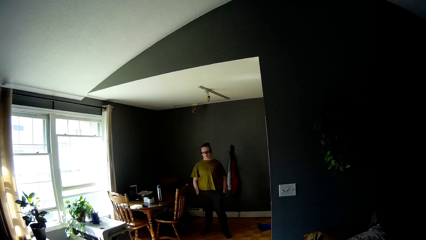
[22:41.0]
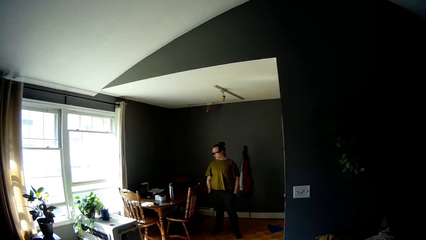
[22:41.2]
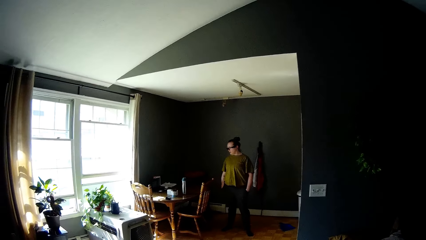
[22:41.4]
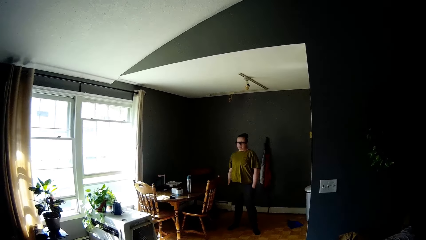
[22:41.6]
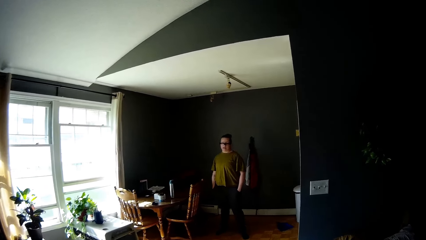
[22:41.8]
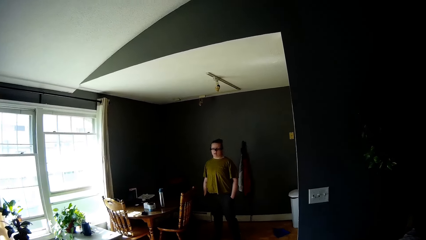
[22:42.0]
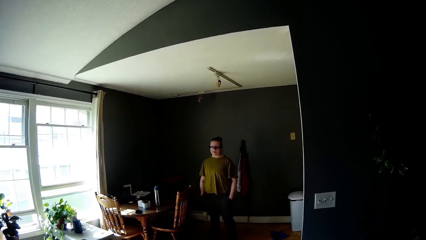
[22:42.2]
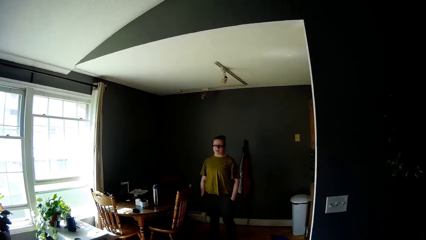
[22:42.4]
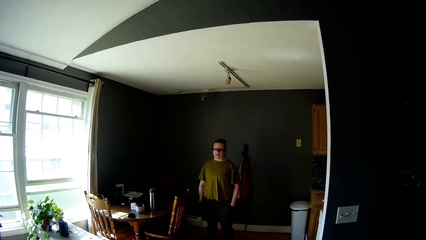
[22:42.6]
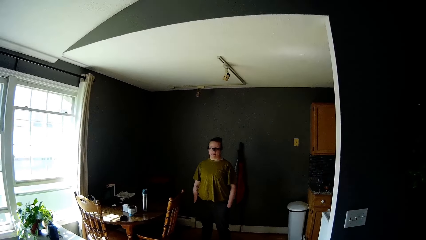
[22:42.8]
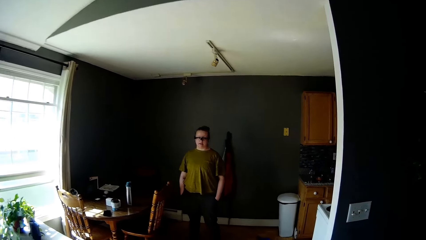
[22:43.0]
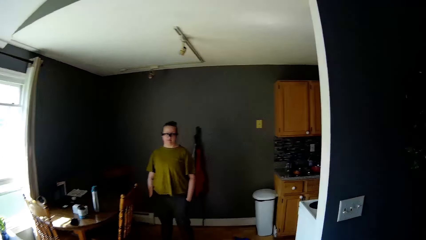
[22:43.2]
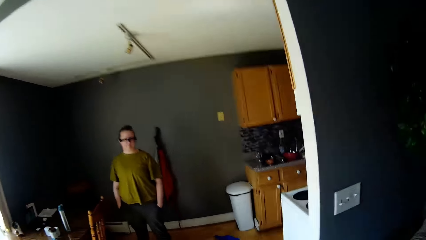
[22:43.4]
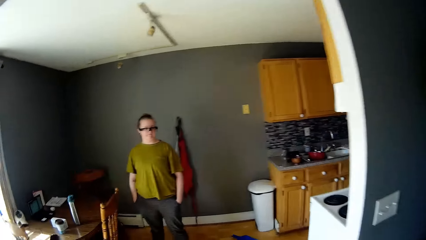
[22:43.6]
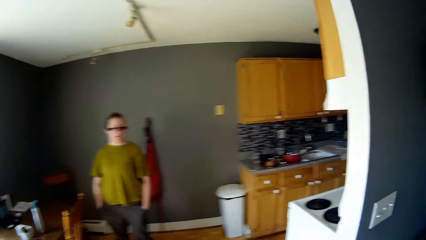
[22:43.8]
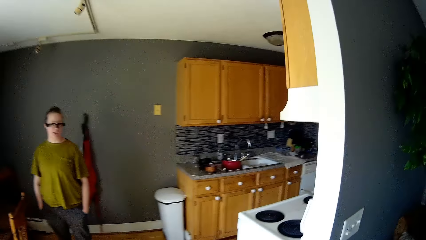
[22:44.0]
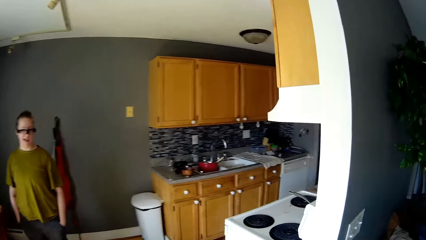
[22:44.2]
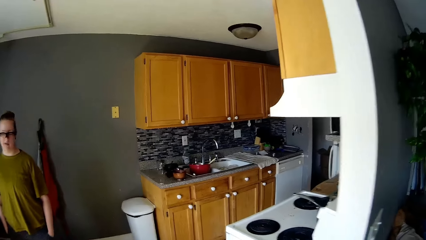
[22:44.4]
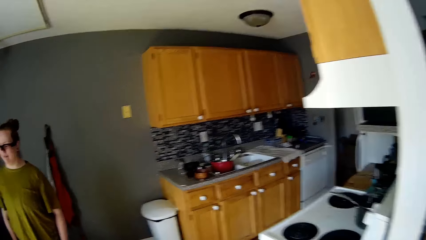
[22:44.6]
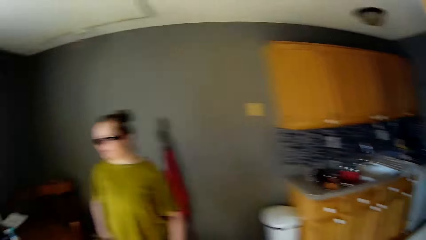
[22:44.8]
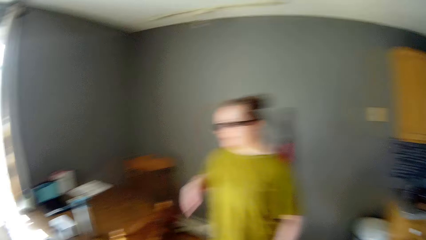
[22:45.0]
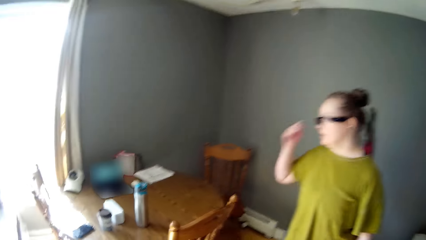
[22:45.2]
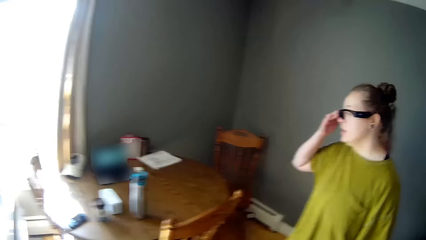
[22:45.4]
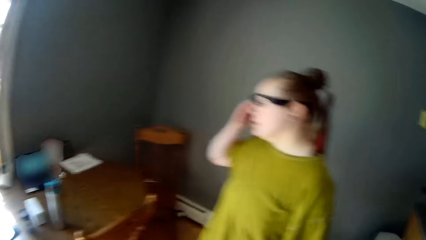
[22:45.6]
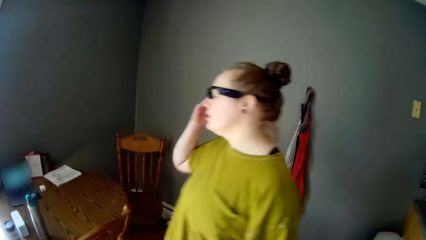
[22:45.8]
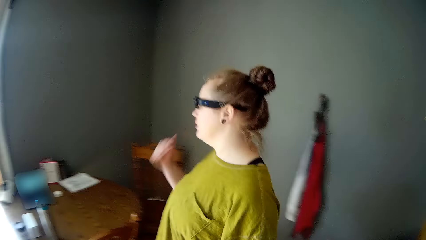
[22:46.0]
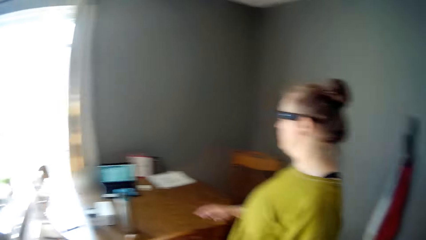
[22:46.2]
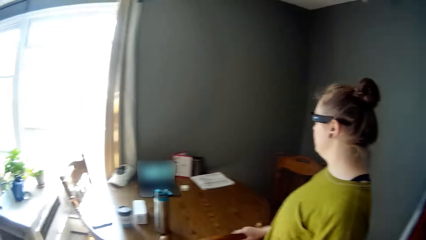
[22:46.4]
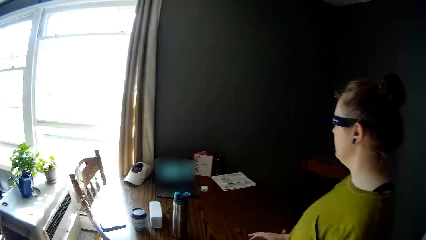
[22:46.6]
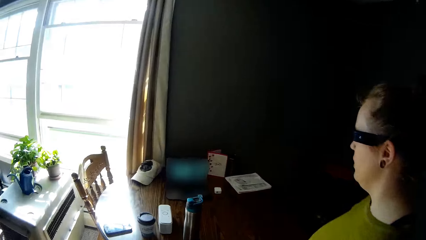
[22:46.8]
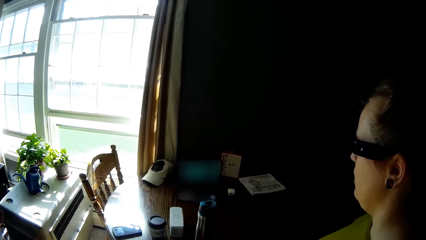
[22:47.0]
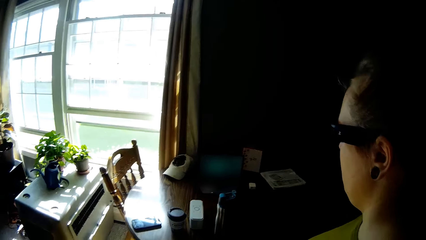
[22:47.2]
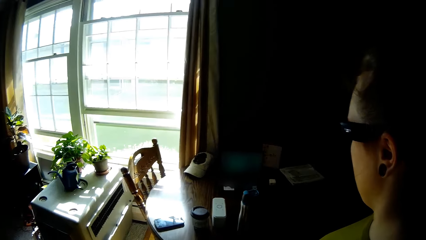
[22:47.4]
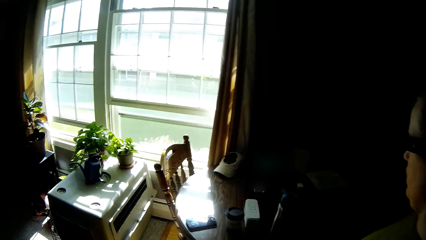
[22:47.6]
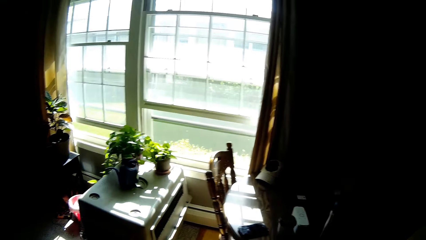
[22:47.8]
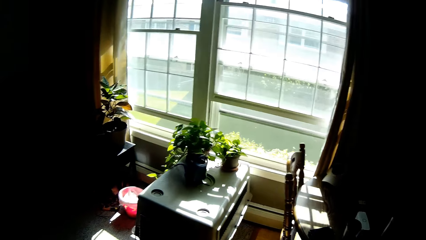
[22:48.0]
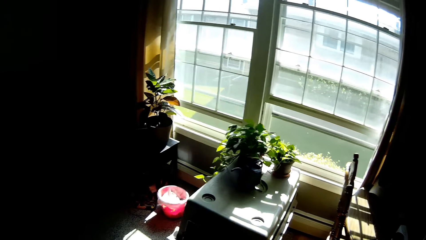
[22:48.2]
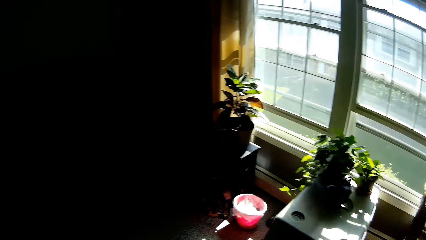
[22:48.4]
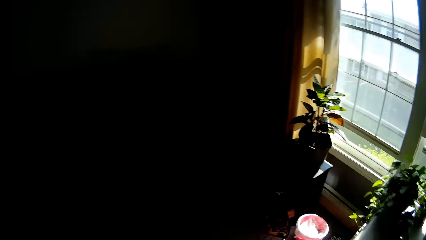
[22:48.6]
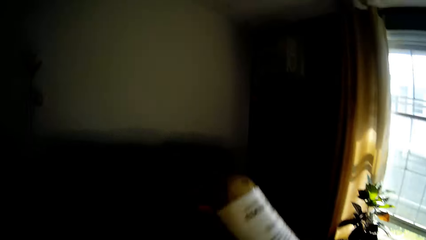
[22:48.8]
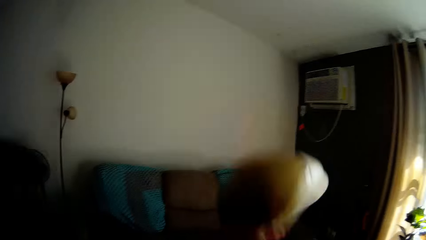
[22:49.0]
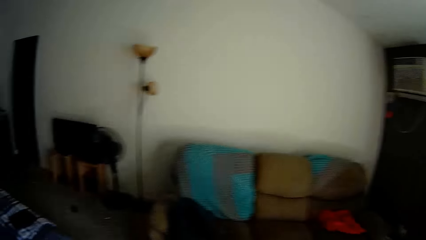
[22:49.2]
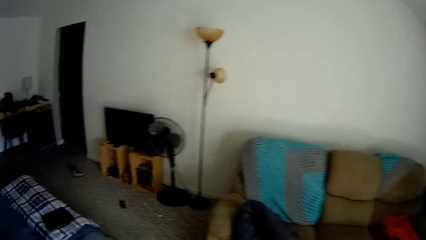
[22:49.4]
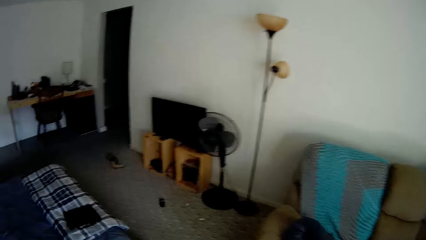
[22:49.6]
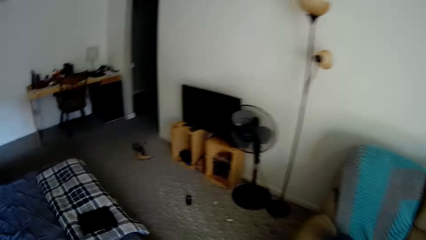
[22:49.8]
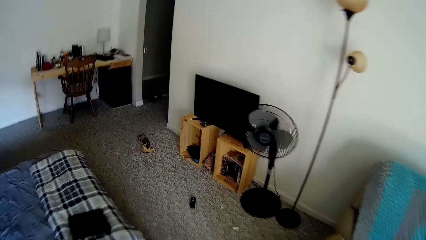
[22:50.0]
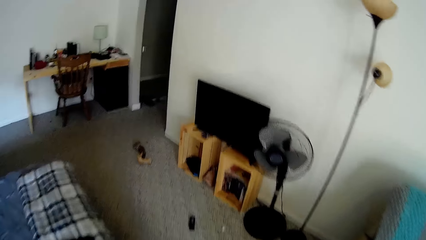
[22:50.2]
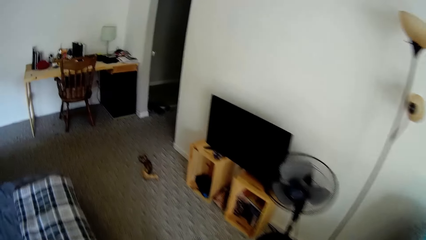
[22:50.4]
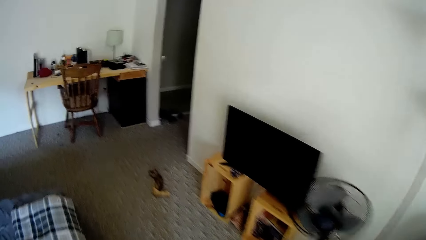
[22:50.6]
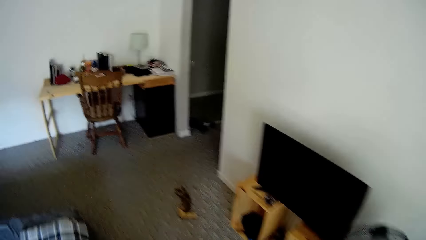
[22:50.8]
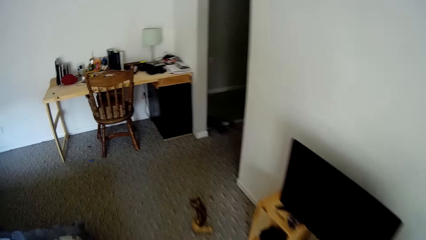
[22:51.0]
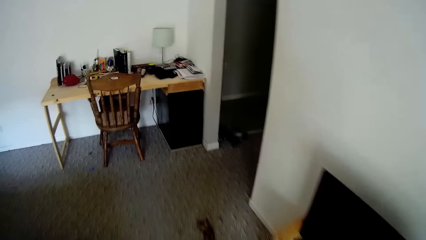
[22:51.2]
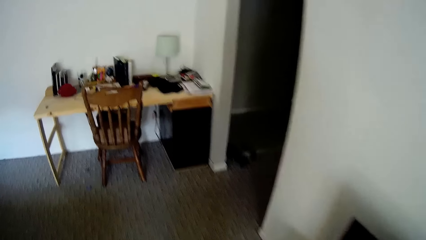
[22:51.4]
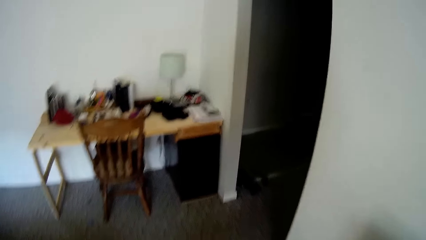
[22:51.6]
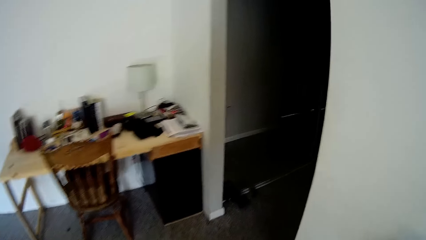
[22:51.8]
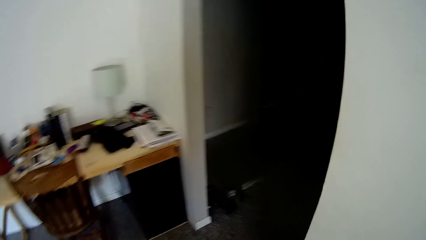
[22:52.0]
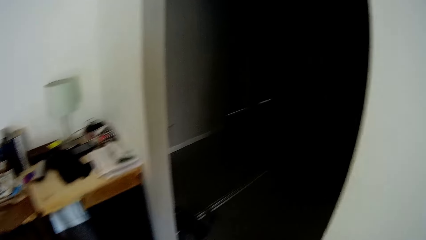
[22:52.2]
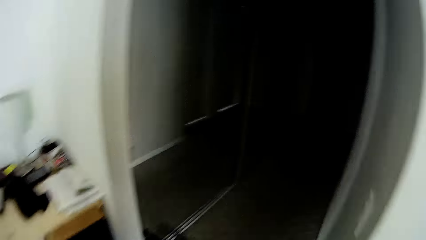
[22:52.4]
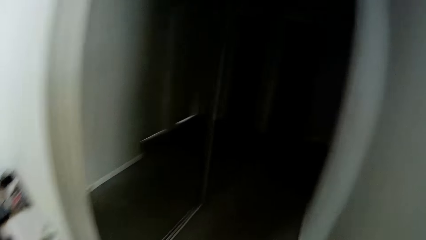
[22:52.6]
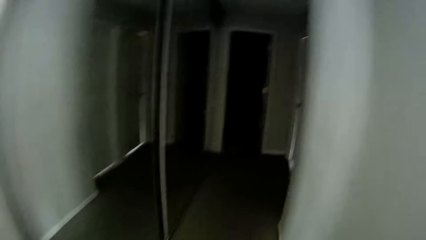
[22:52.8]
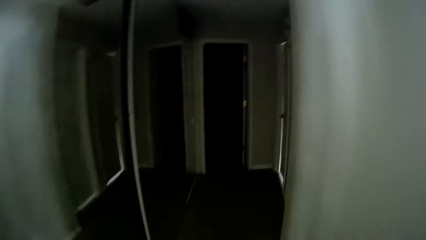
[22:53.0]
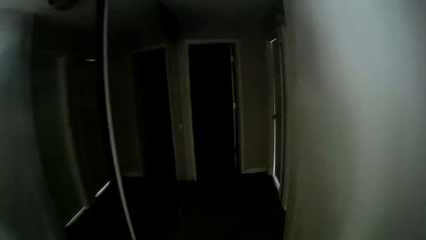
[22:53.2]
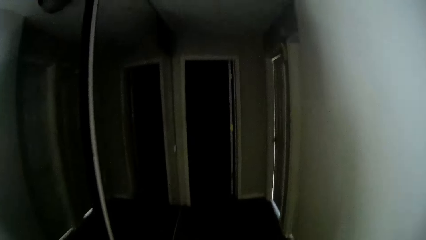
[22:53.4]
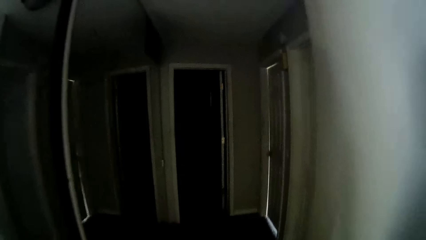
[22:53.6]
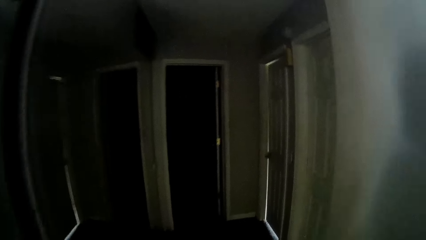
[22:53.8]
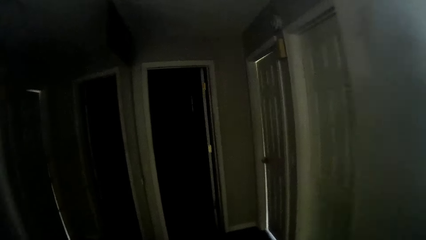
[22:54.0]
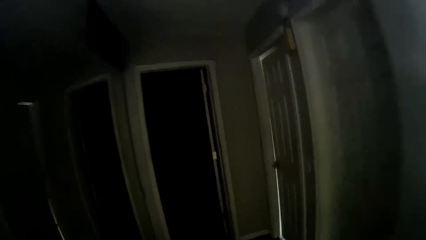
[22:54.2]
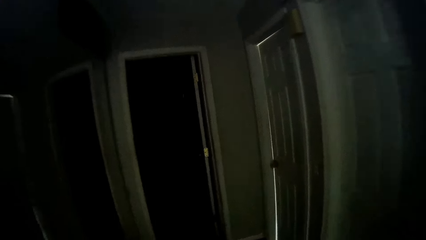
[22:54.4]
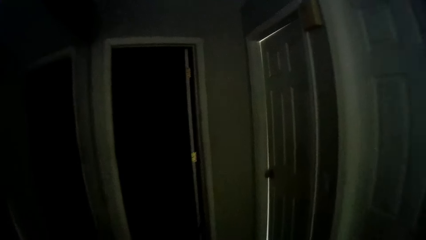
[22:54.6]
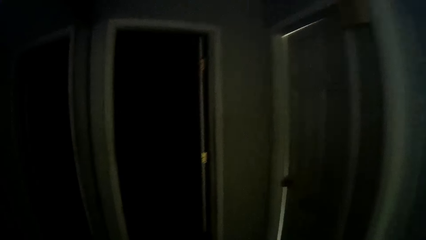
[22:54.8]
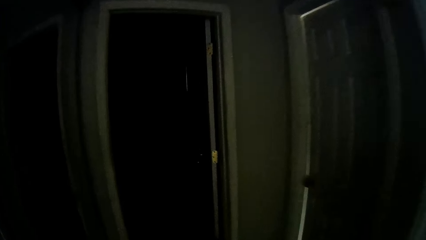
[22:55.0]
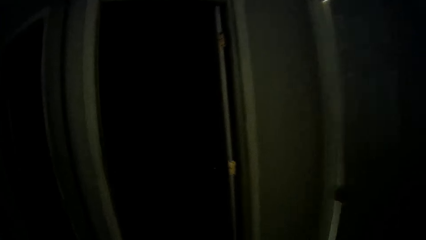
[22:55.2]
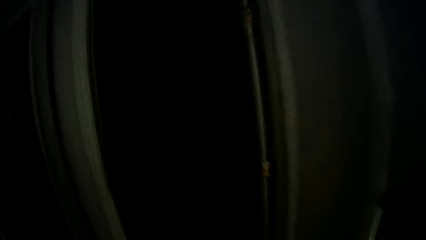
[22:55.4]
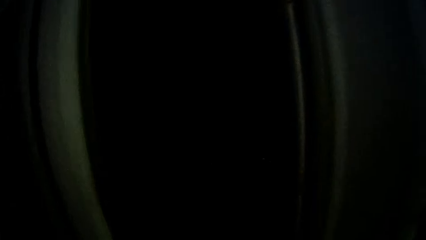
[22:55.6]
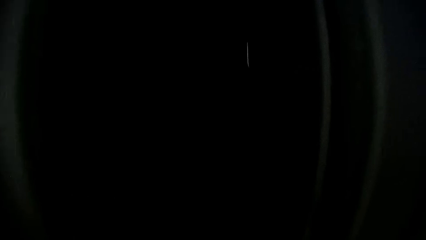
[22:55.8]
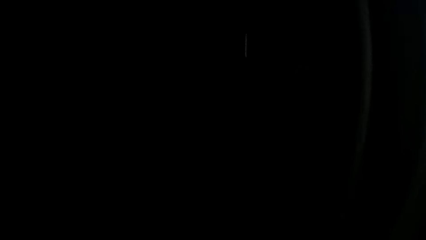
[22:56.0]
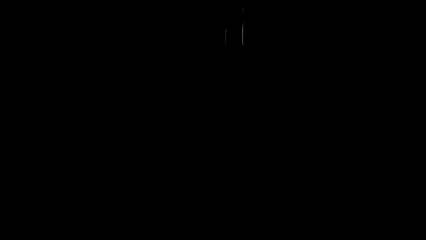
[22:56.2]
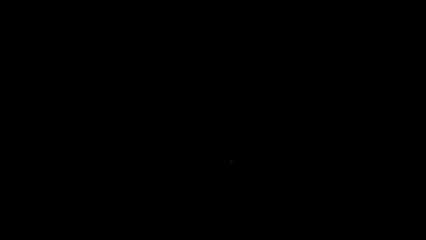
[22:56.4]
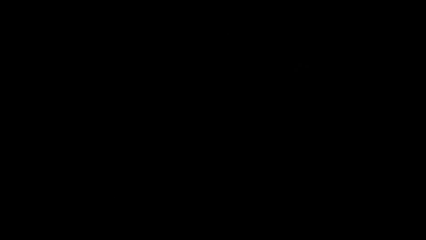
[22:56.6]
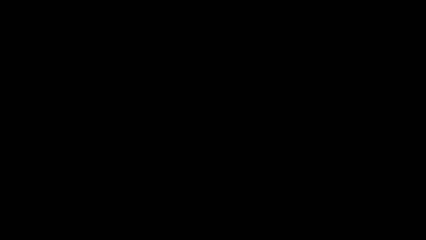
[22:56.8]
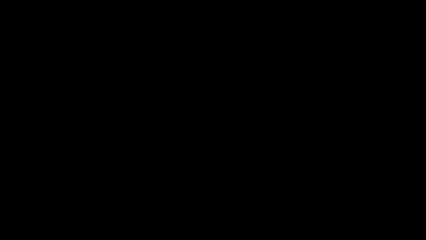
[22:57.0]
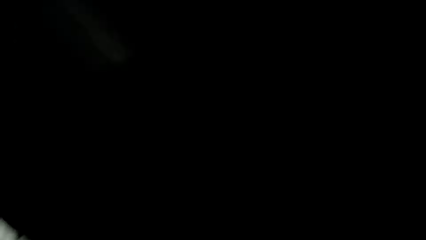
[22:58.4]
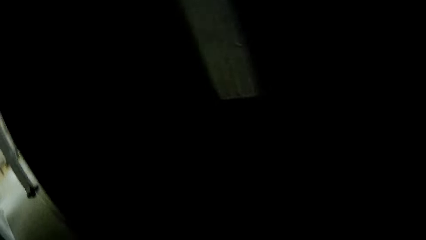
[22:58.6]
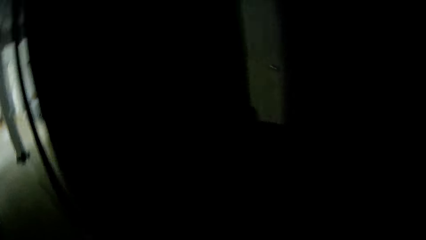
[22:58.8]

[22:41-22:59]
A lady speaks to the camera wearer. The lady touches her glasses with her right hand. The lady drops her right hand on the dining table. The camera wearer throws a plastic container up with his right hand. He walks out of the bedroom.
